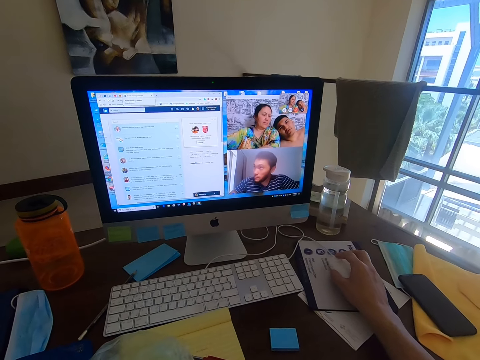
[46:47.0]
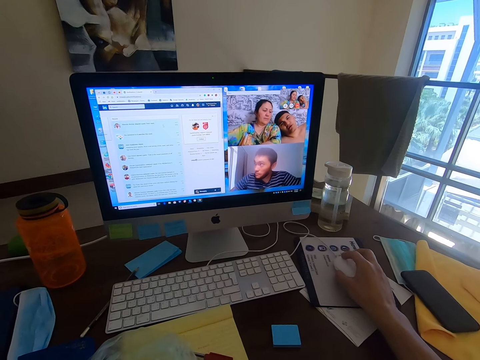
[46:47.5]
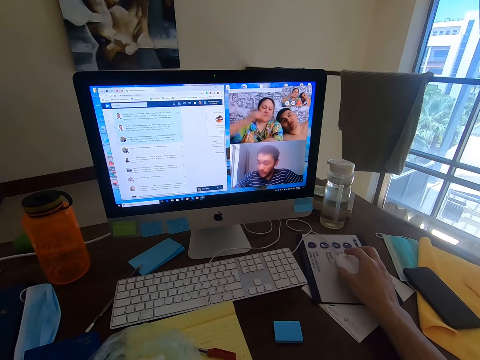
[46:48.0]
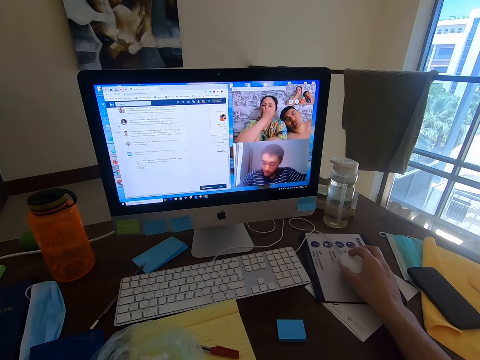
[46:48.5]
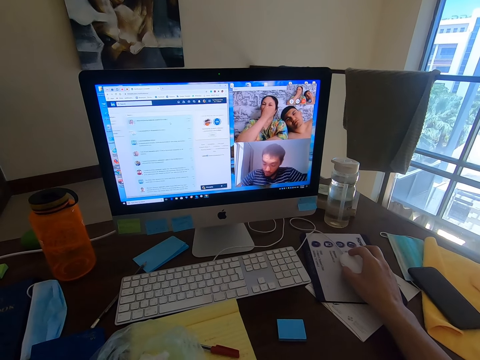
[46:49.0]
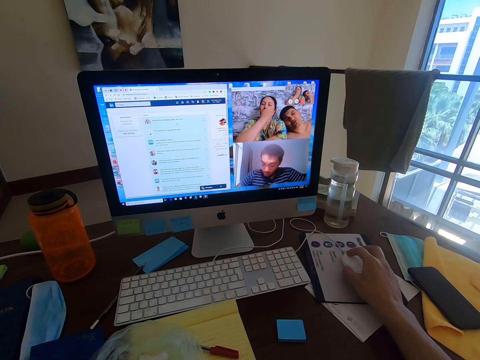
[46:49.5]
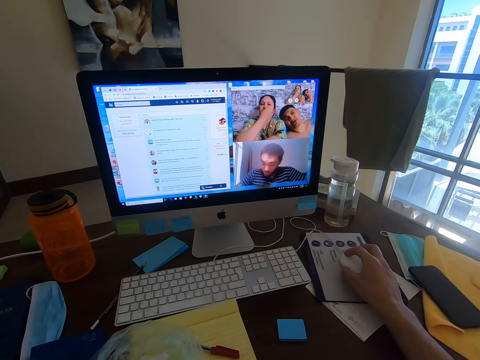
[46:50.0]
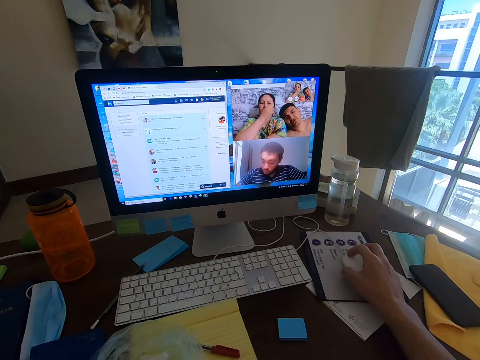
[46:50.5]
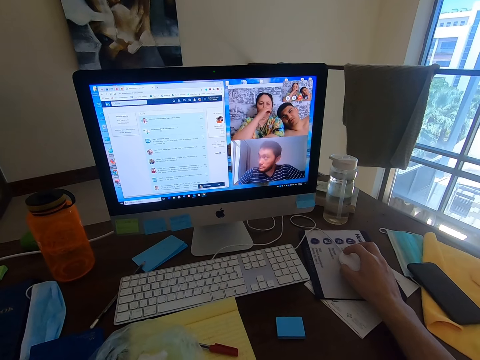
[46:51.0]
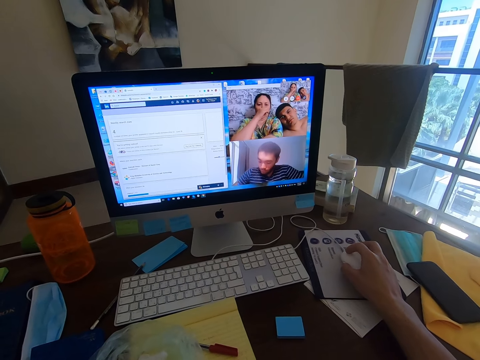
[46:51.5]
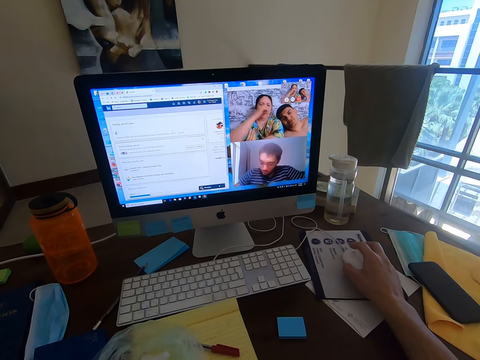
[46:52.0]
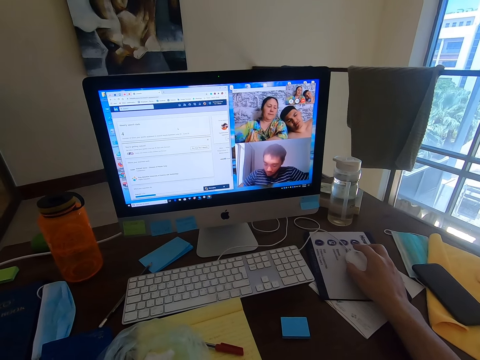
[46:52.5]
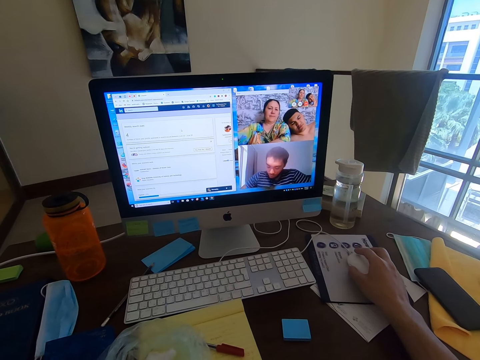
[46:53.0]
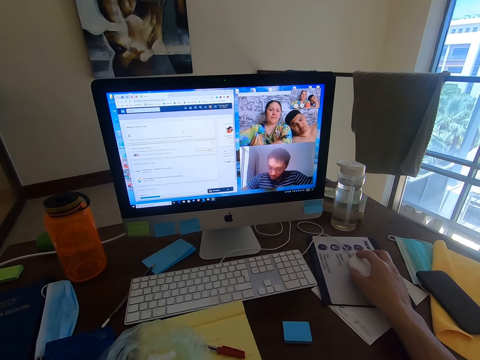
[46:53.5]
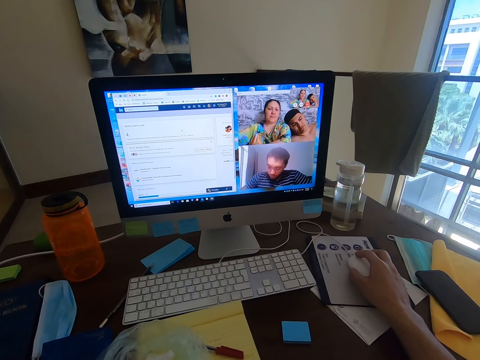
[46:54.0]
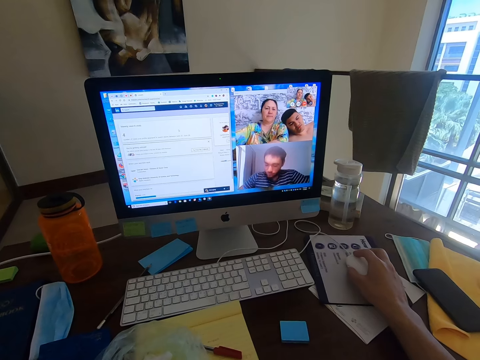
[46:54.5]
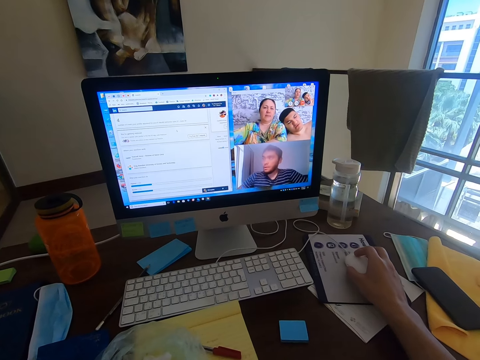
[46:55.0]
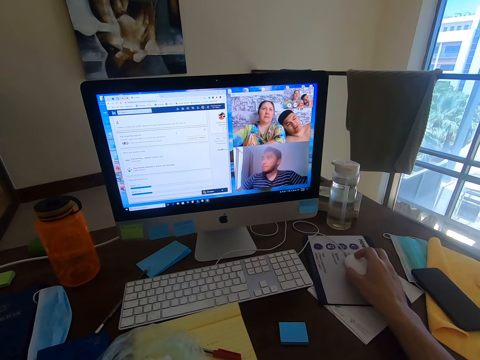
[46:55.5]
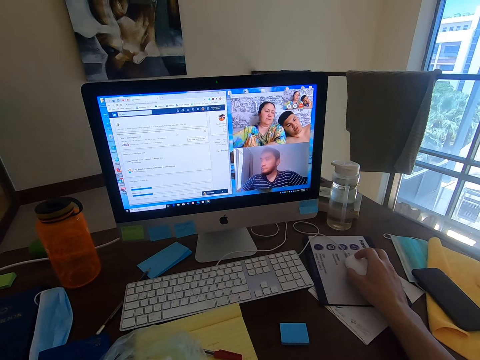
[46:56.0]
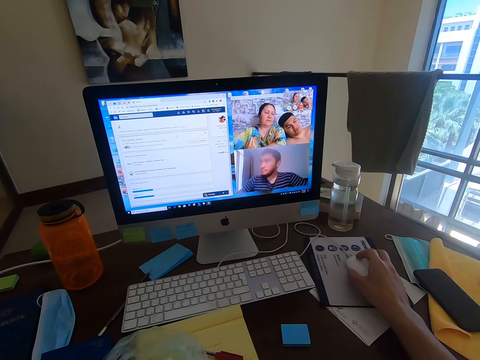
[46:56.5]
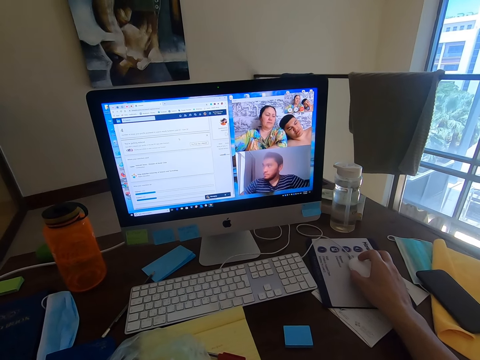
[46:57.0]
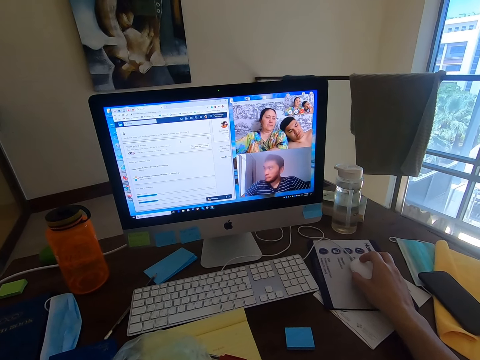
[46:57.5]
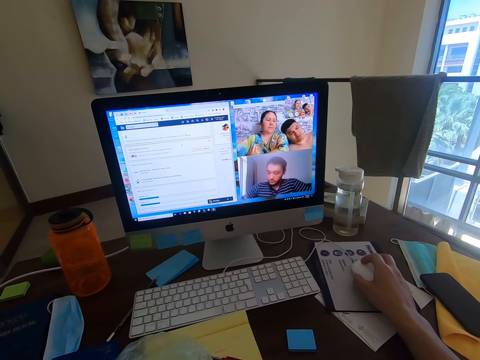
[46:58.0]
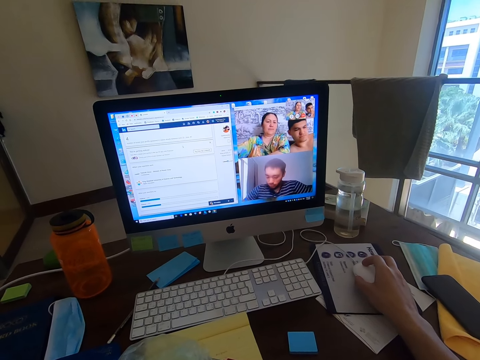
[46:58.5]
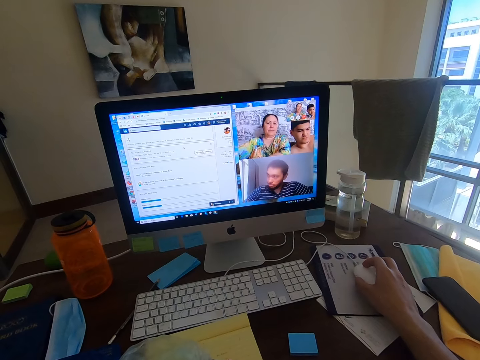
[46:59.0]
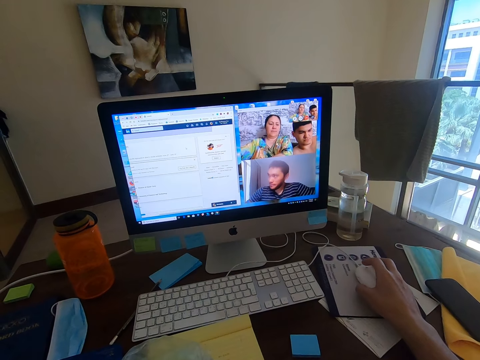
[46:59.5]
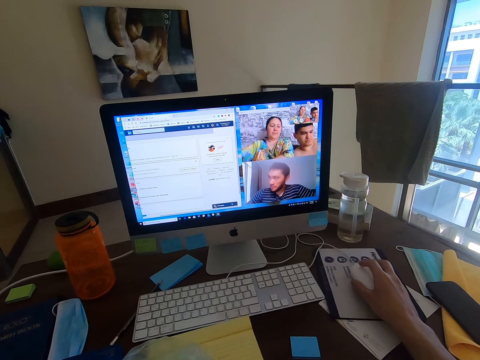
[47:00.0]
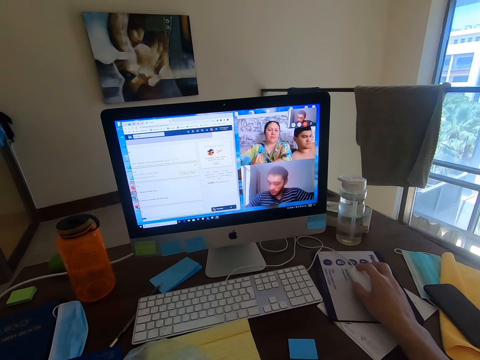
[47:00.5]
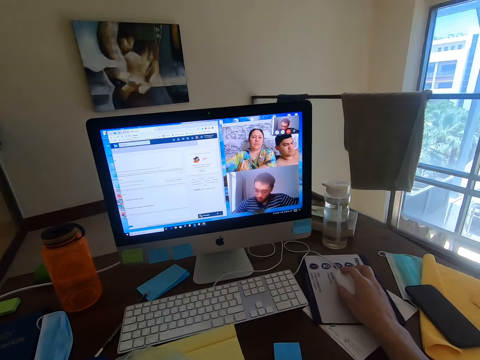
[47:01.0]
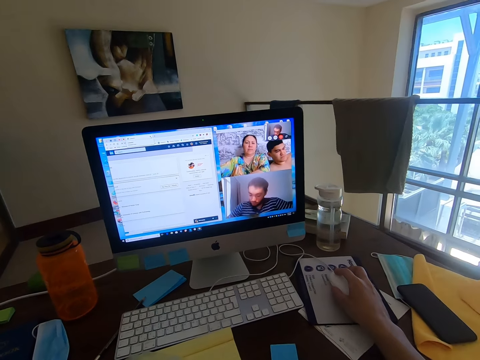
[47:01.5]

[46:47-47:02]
A man converses with the camera wearer.

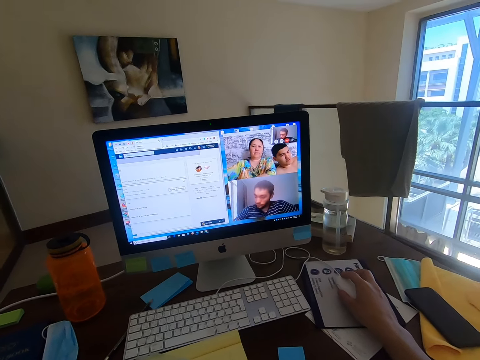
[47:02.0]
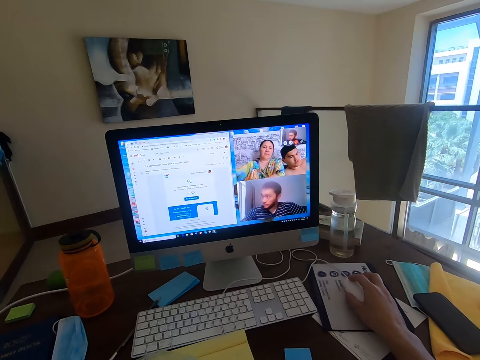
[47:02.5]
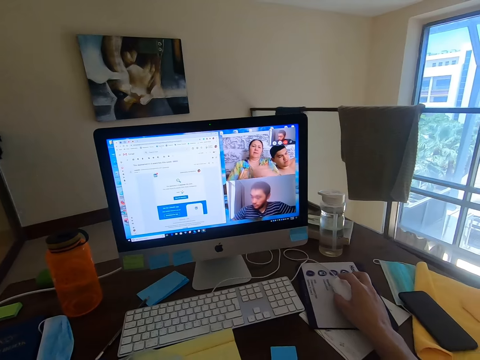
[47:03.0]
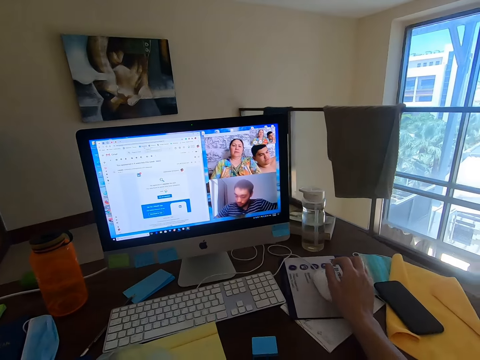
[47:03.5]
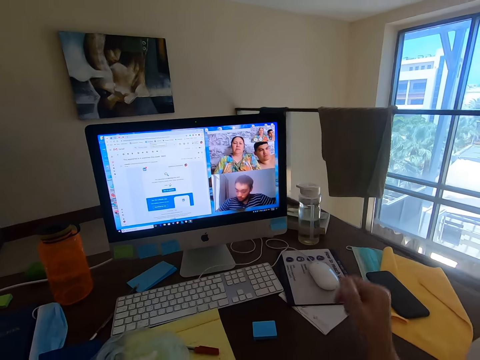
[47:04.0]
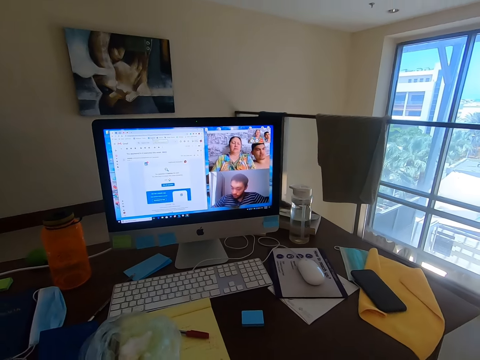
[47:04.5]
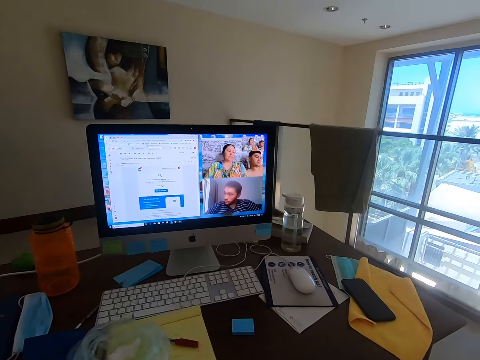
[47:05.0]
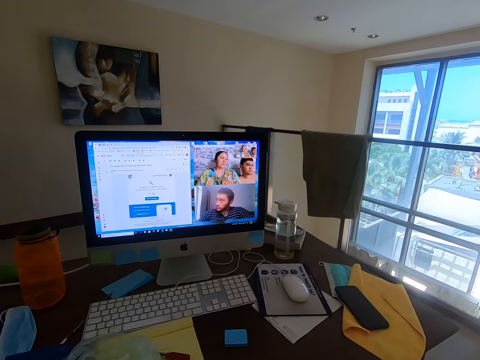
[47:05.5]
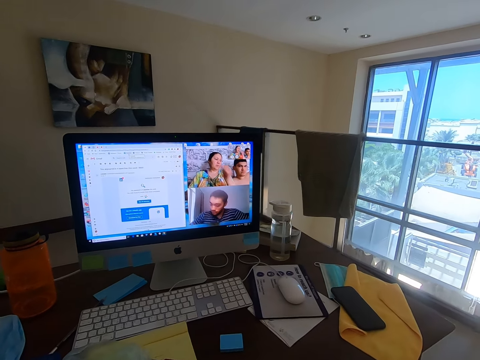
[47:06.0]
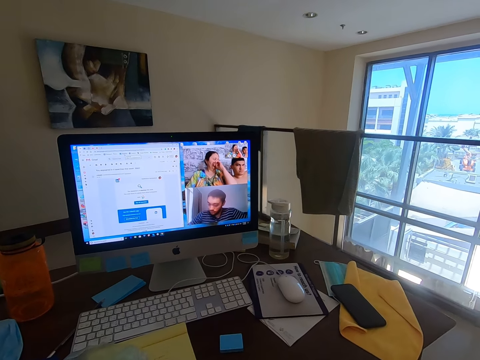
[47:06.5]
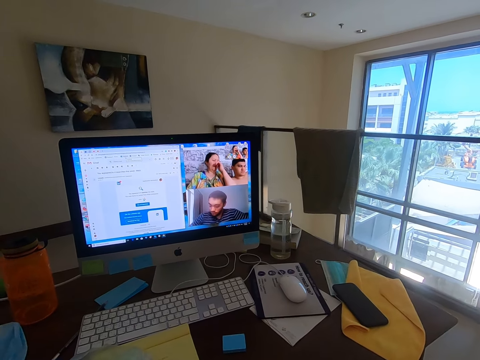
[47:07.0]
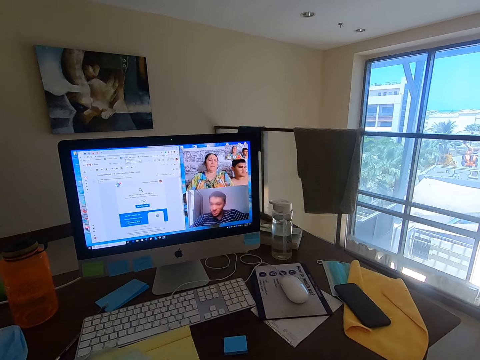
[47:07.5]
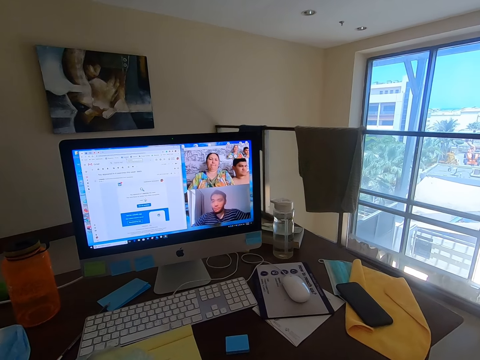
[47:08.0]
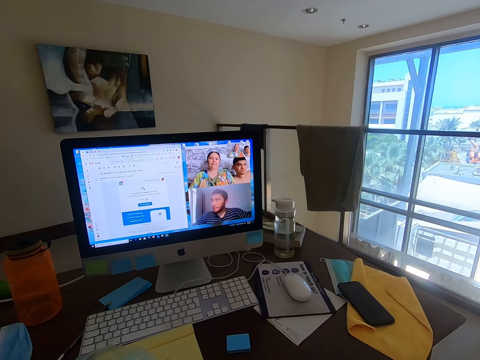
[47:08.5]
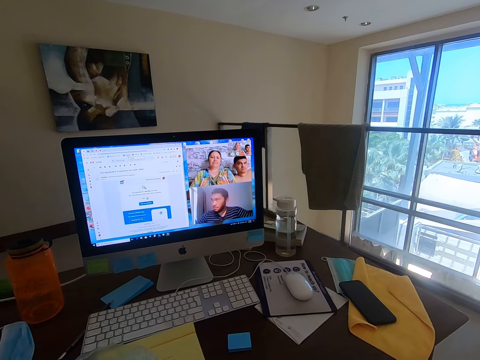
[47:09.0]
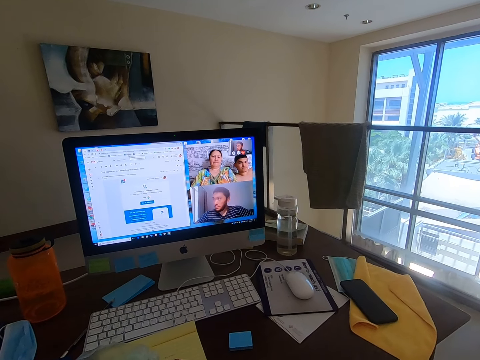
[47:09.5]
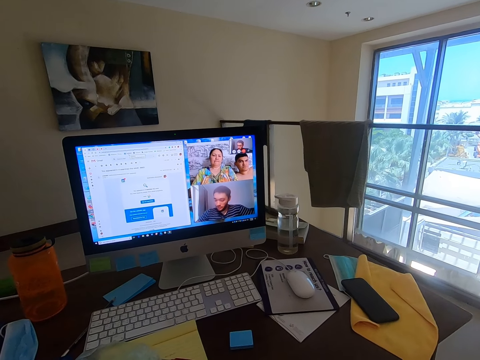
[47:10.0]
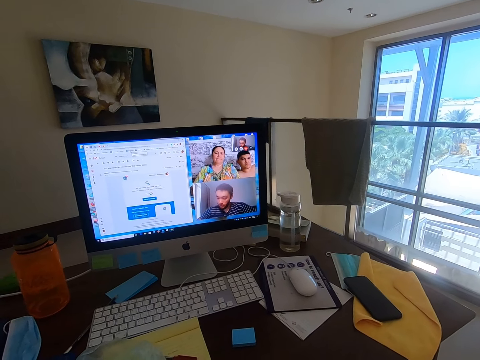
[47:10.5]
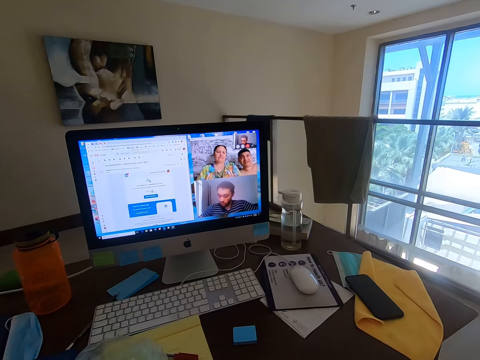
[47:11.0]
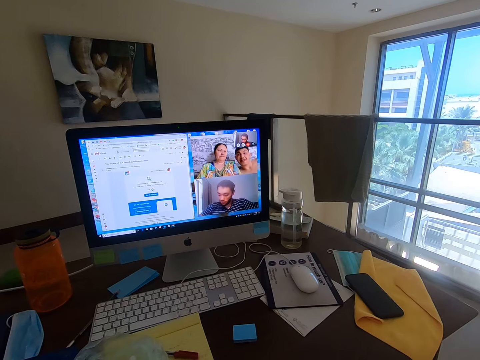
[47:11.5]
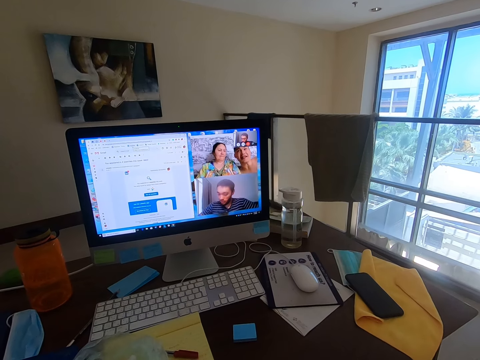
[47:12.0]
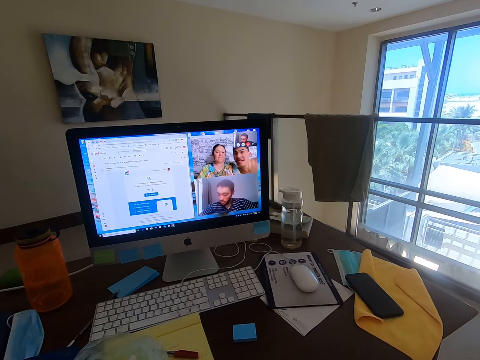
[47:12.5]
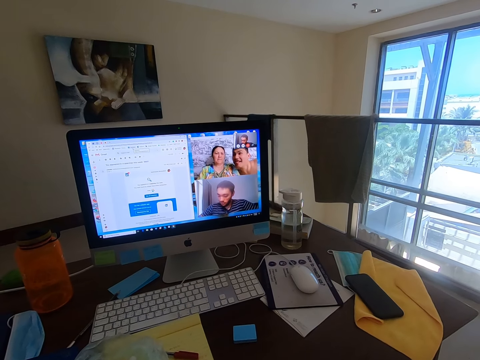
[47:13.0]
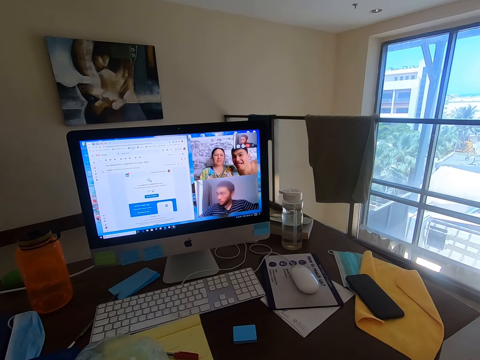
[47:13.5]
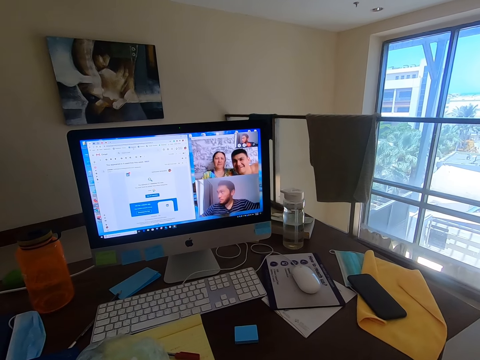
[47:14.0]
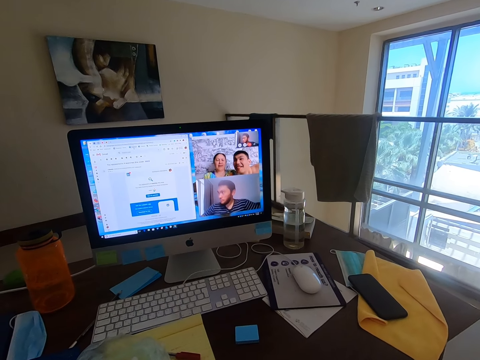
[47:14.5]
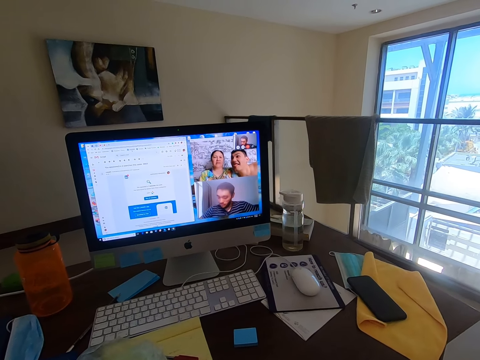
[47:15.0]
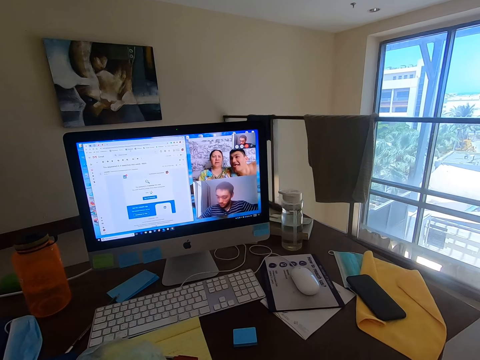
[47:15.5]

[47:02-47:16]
A woman converses with the camera wearer. The camera wearer converses with a man, the woman and another man.
